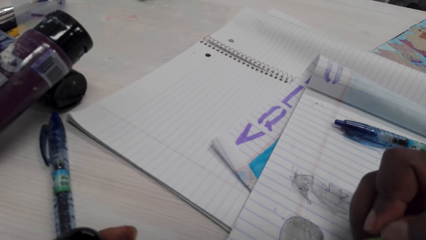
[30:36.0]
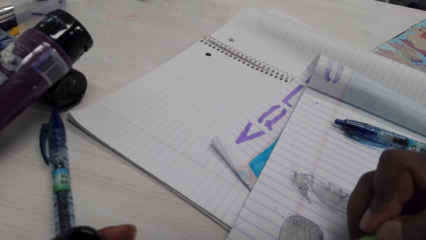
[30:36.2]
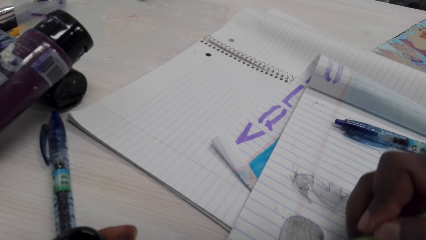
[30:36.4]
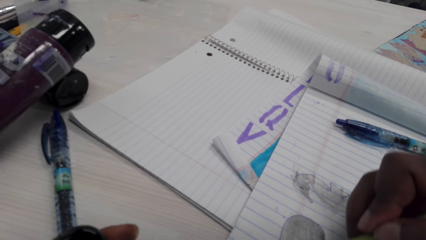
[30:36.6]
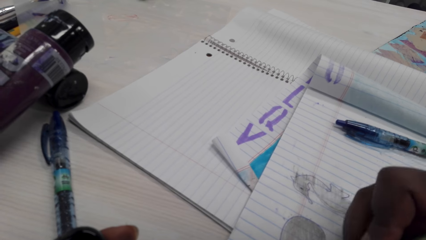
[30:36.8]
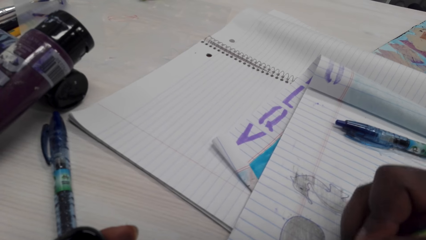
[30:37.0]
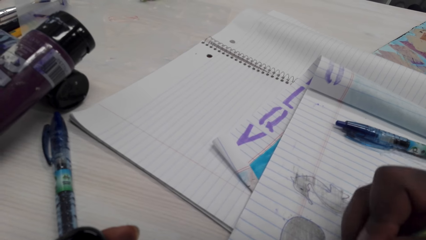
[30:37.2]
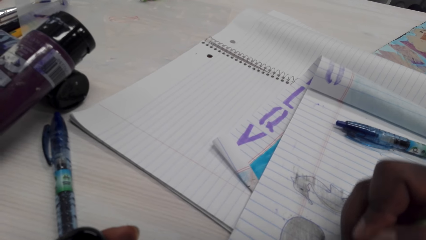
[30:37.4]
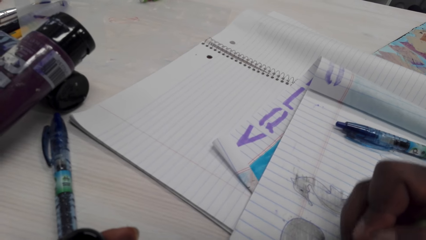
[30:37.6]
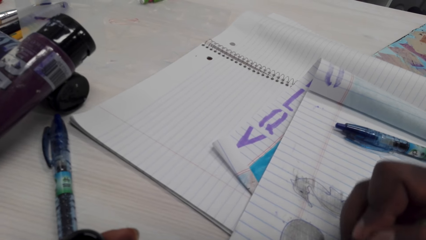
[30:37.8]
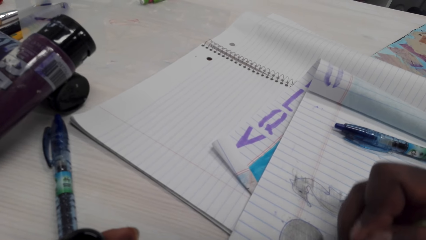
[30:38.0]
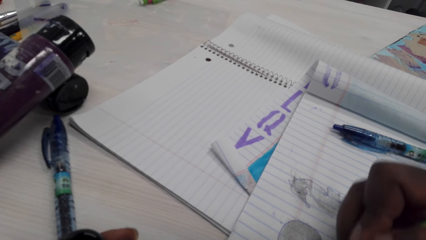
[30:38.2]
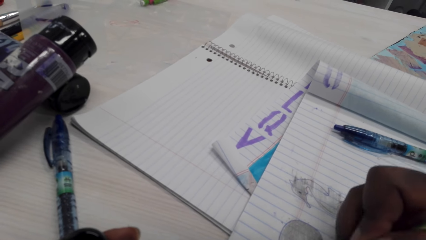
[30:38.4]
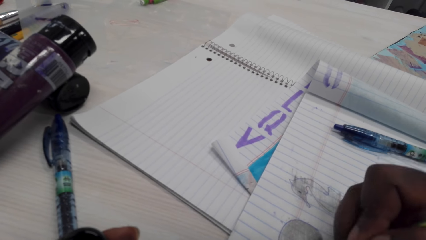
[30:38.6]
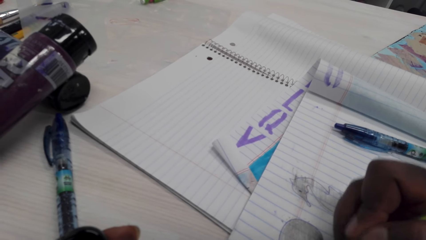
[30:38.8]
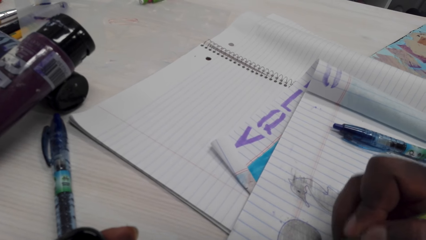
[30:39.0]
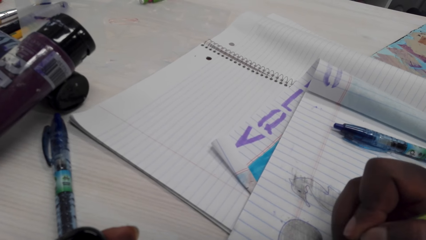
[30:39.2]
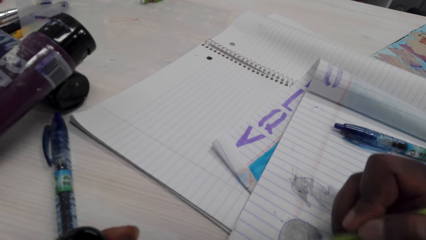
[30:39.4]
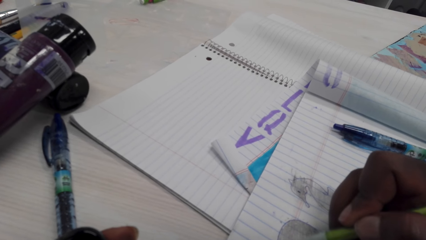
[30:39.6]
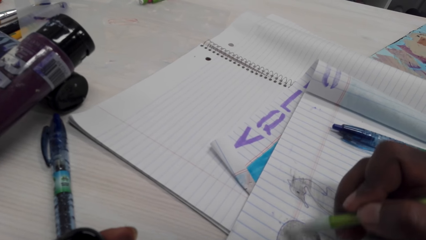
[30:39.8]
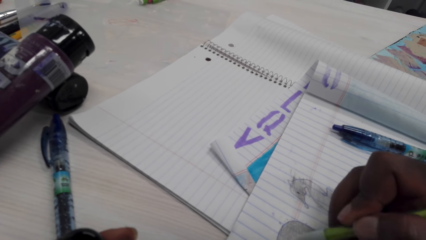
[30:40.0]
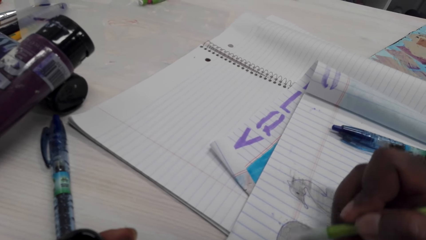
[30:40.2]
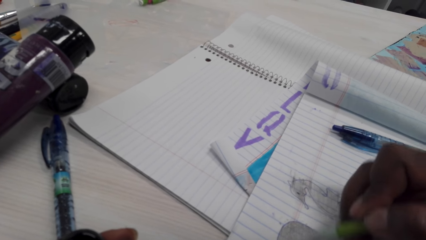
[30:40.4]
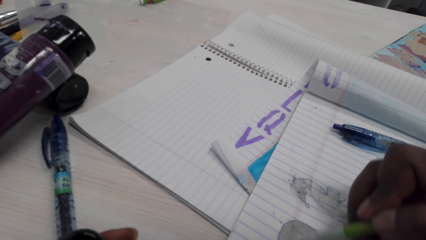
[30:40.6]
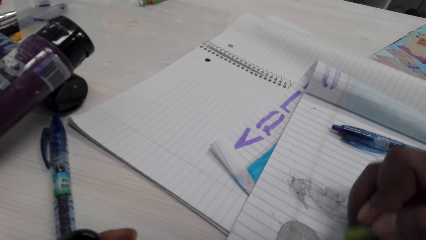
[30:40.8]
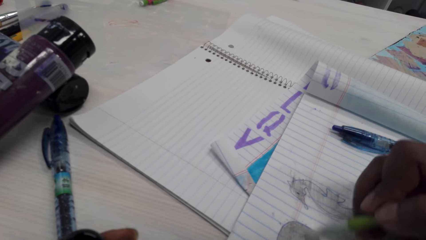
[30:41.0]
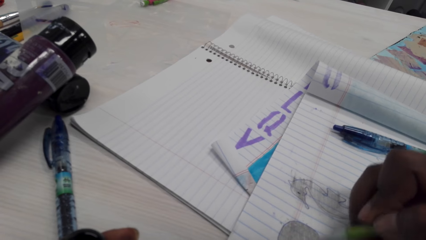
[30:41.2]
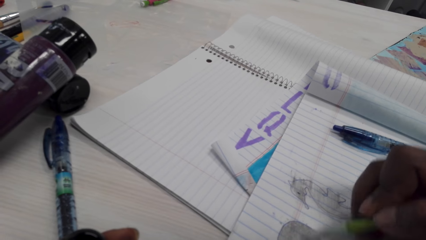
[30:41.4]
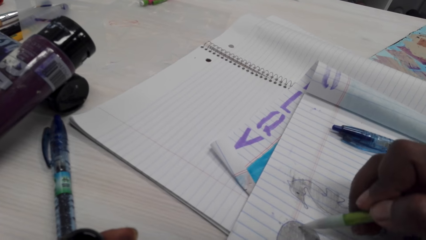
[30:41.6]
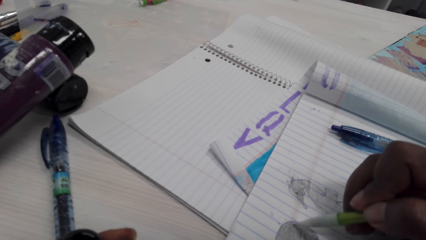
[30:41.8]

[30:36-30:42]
The camera wearer colors on a picture with the pencil.

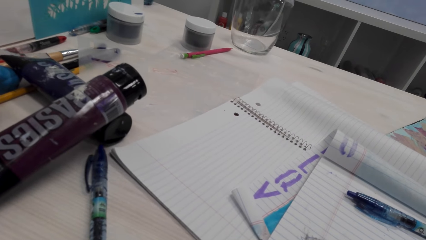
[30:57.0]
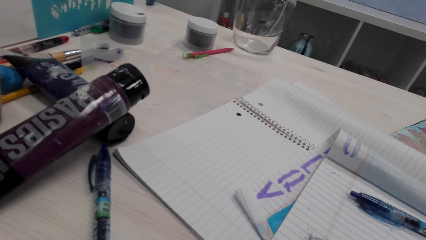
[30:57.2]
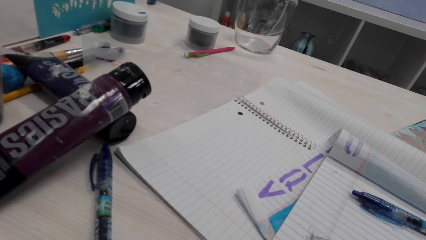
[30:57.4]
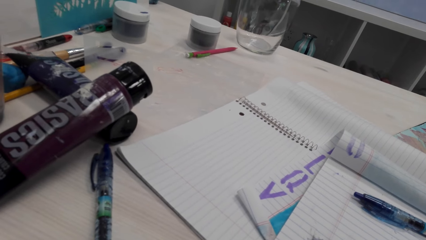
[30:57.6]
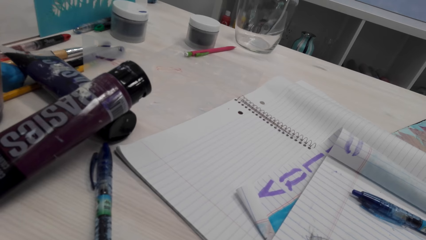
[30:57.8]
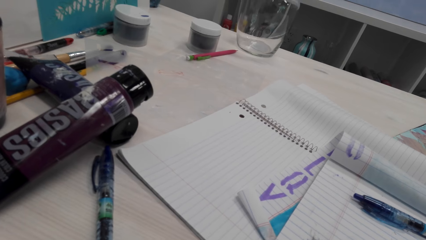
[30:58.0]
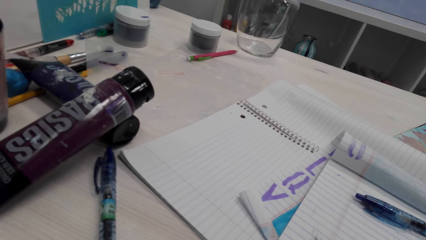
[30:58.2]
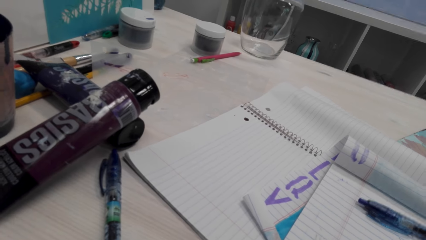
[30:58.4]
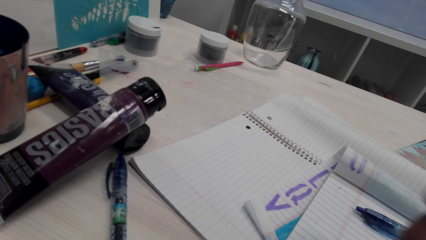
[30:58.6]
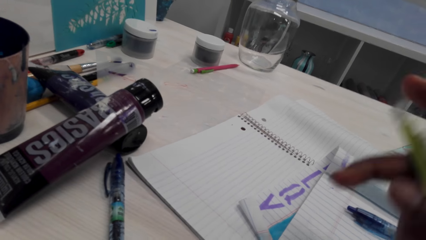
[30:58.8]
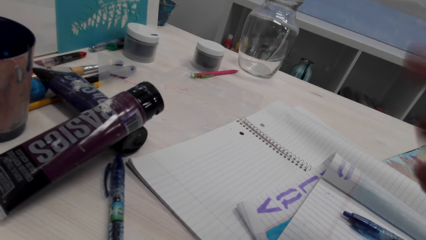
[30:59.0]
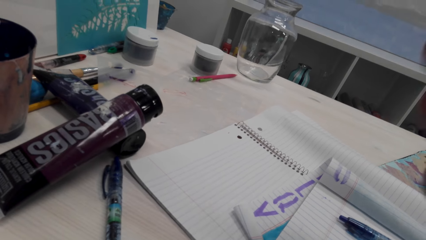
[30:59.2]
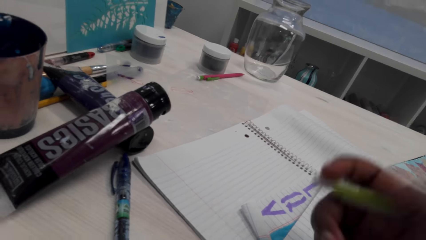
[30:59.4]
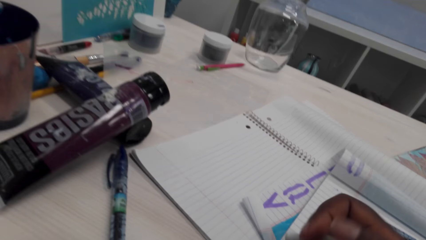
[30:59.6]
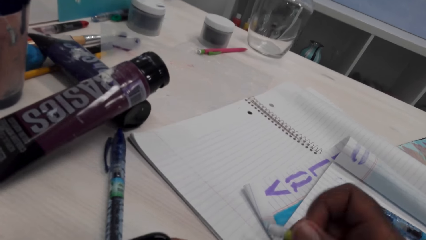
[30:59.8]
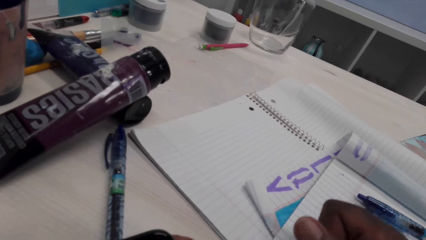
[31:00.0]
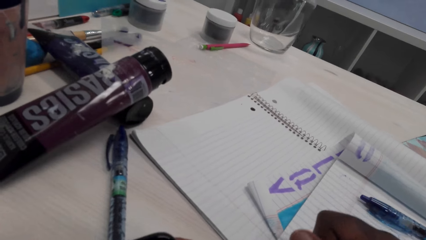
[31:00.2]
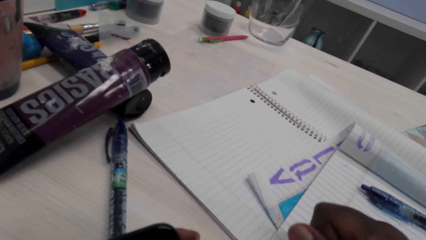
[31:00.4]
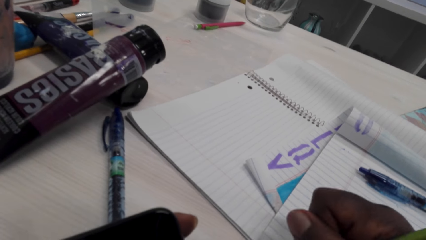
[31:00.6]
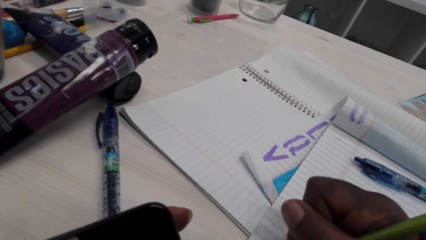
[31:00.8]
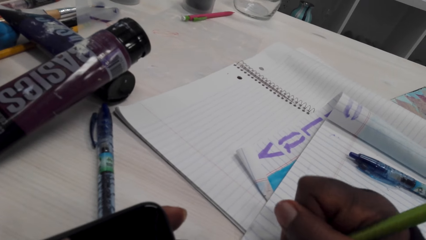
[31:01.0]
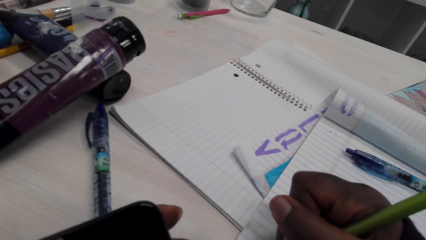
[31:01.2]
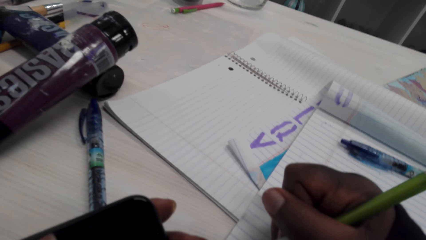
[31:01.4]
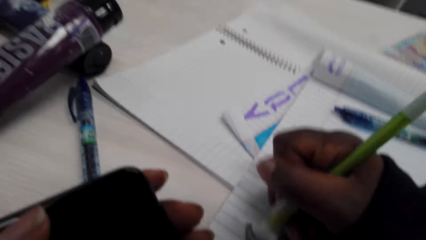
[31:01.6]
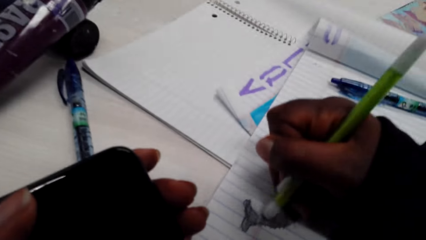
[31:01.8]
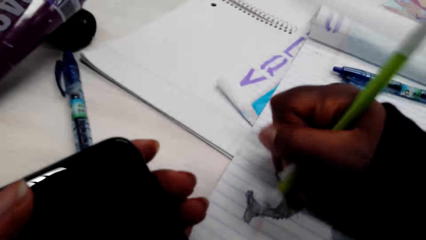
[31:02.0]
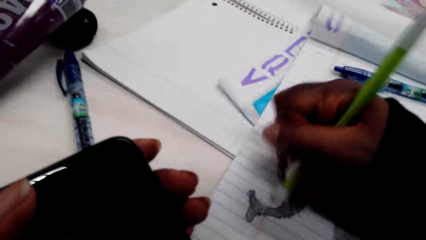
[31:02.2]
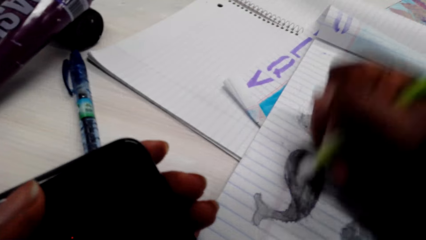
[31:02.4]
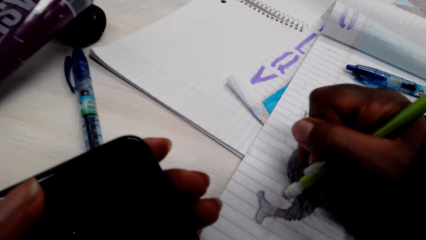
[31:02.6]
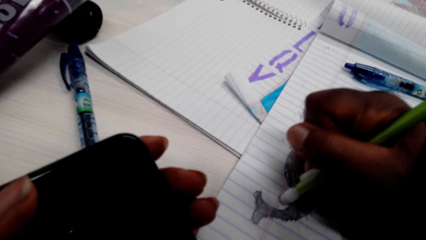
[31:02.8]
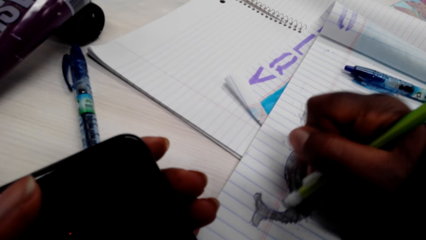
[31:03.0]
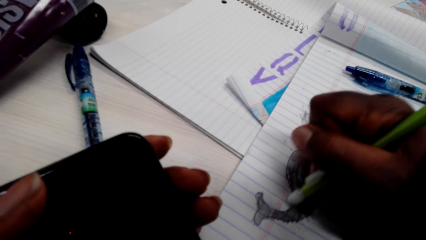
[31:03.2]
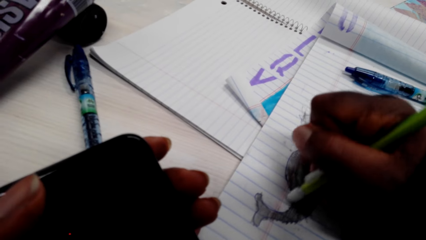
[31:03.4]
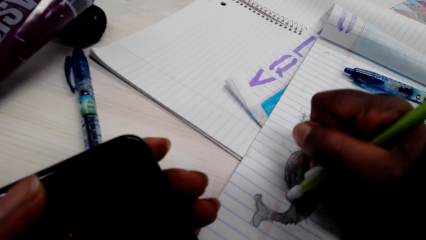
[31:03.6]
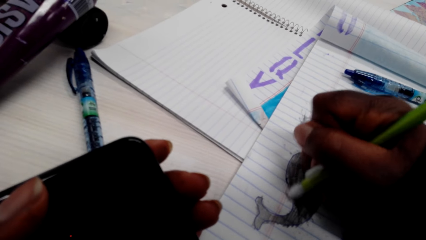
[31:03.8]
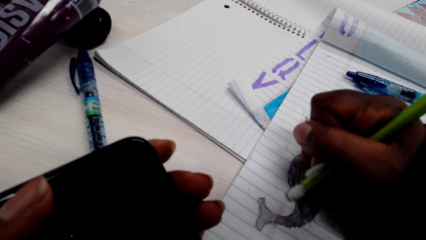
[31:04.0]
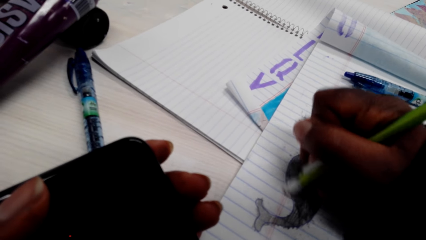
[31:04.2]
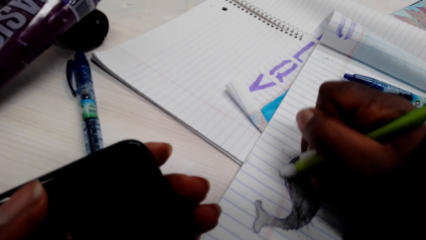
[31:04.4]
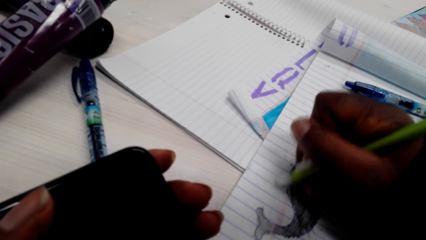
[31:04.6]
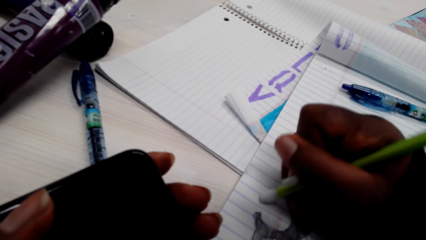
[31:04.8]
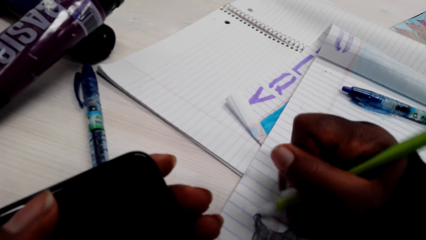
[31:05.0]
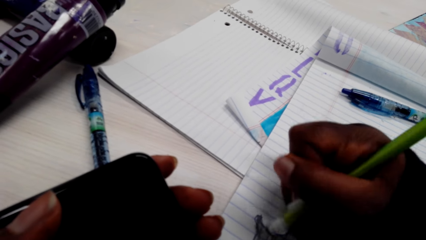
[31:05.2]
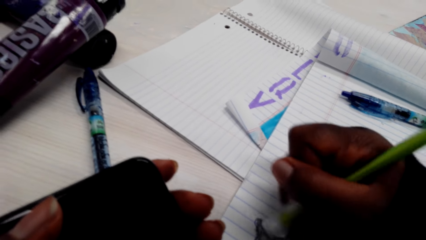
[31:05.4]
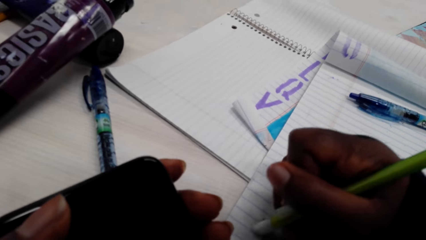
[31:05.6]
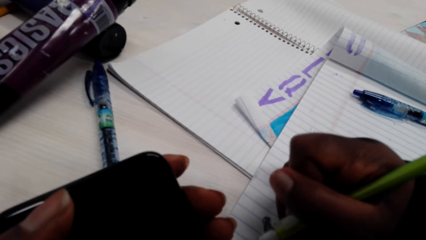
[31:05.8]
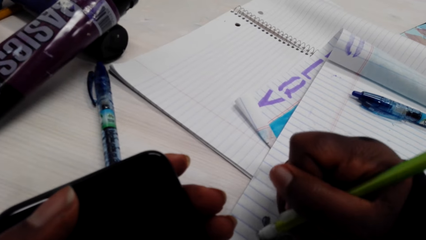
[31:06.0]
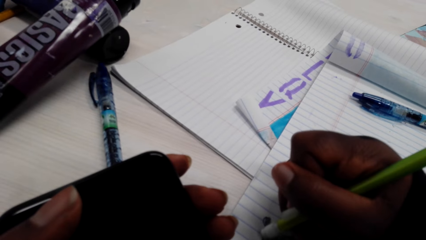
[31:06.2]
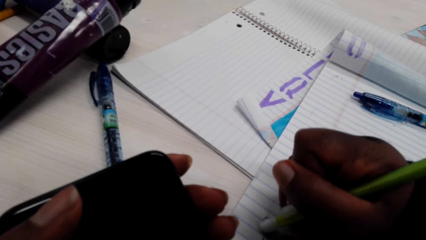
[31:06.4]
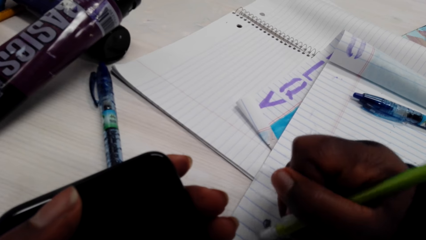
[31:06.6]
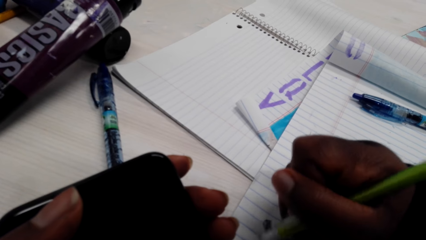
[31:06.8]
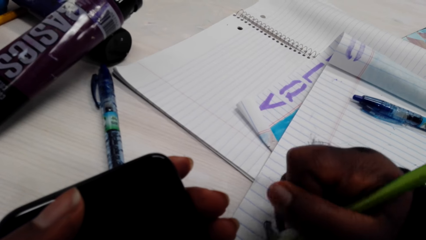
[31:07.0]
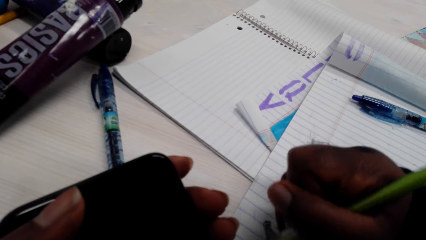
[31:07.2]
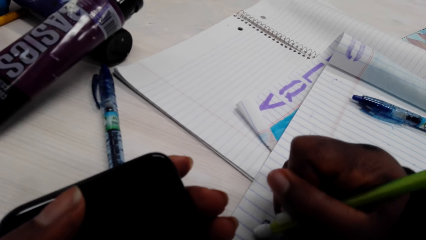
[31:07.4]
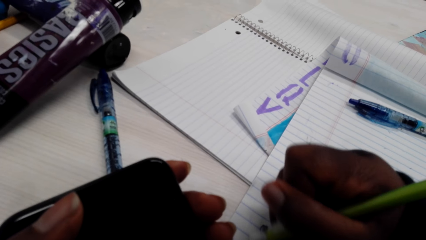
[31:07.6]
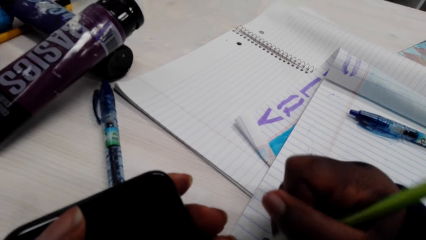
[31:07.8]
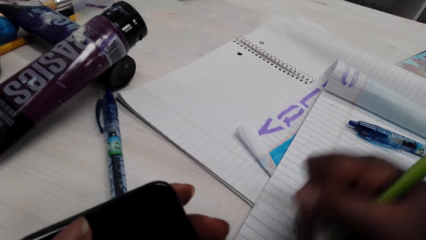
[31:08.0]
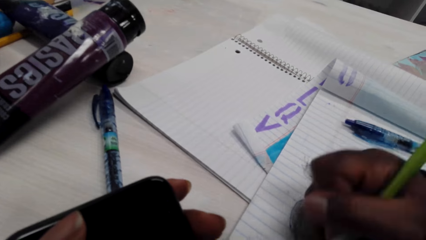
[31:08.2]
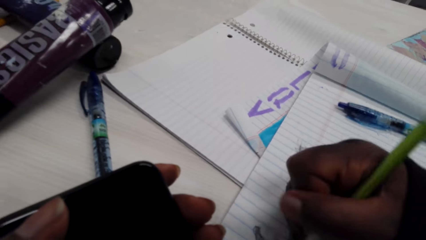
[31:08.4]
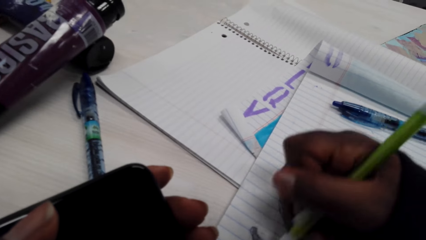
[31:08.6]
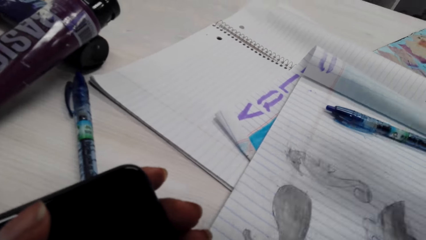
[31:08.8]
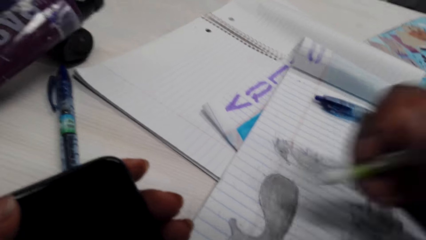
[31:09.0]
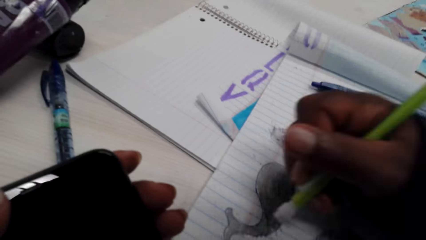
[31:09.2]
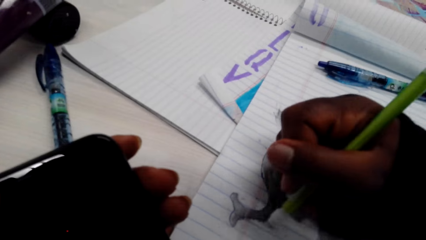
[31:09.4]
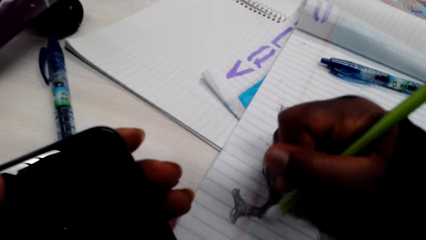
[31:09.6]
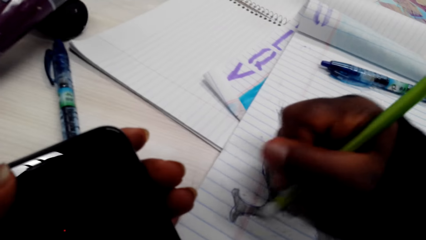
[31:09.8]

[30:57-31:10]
The camera wearer adjusts the pencil. They rub on the book with the pencil rubber.
